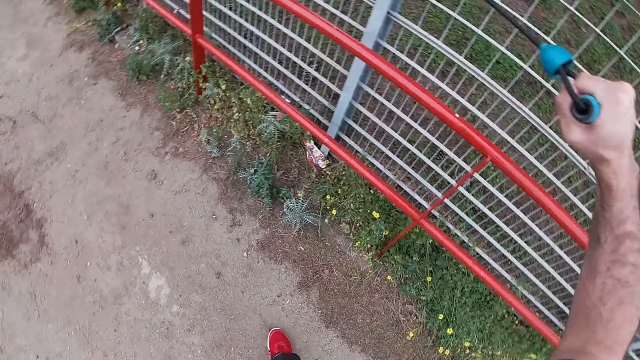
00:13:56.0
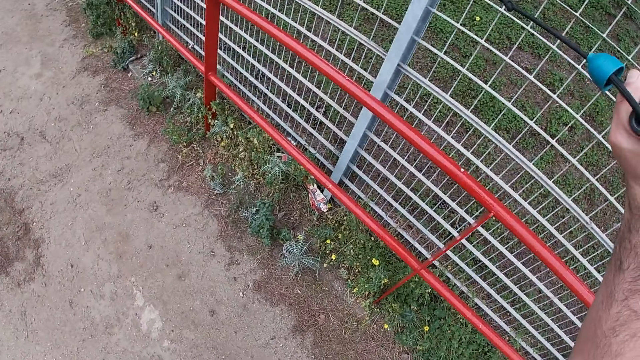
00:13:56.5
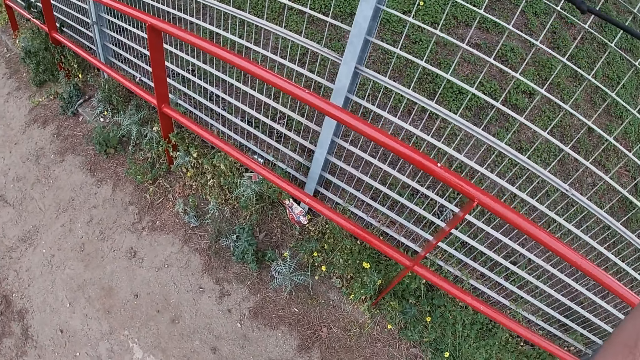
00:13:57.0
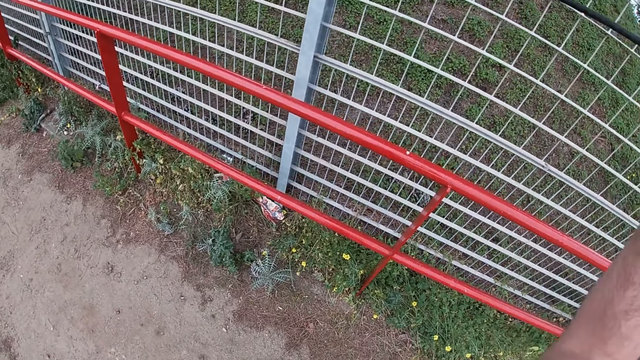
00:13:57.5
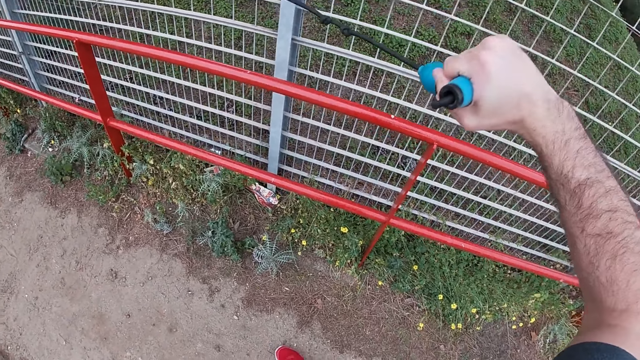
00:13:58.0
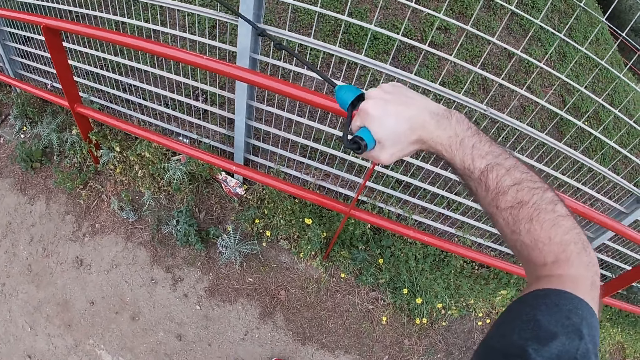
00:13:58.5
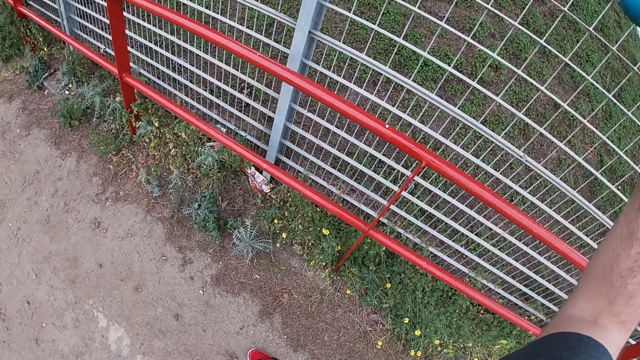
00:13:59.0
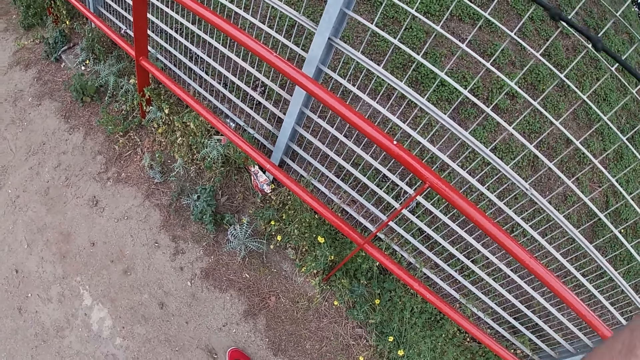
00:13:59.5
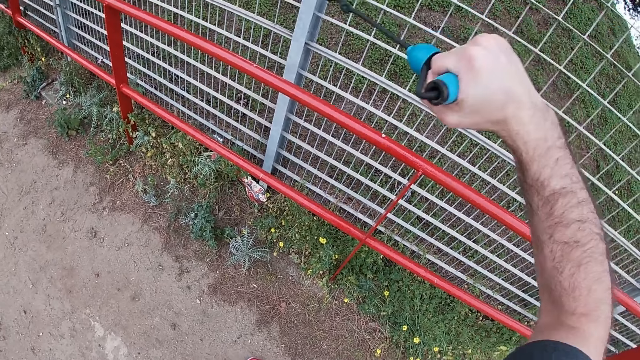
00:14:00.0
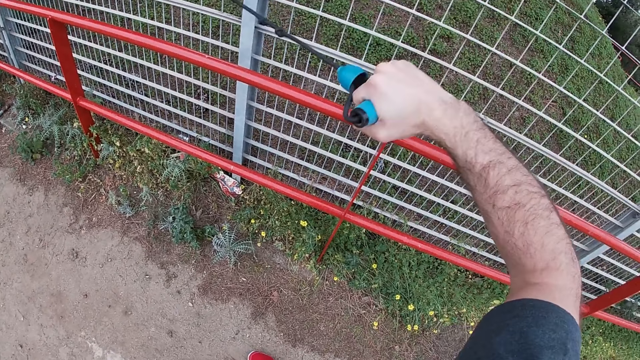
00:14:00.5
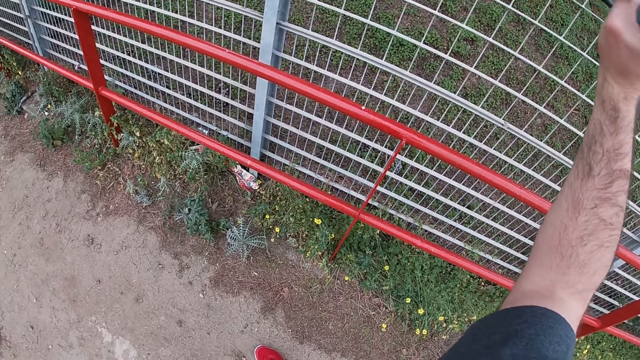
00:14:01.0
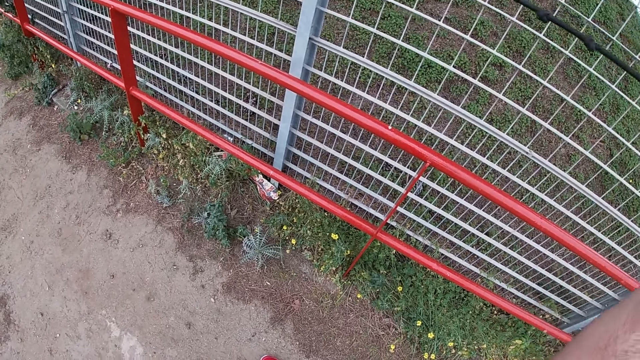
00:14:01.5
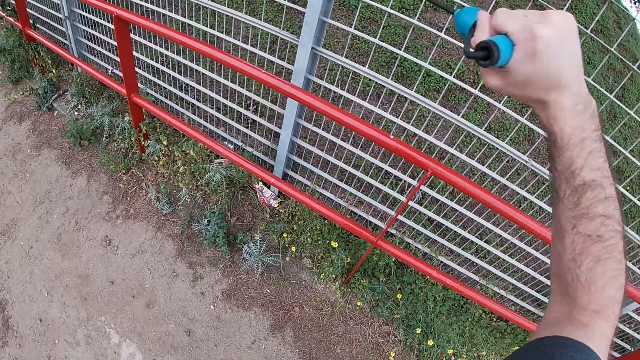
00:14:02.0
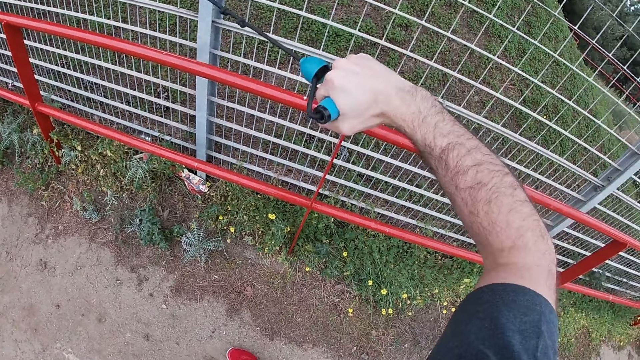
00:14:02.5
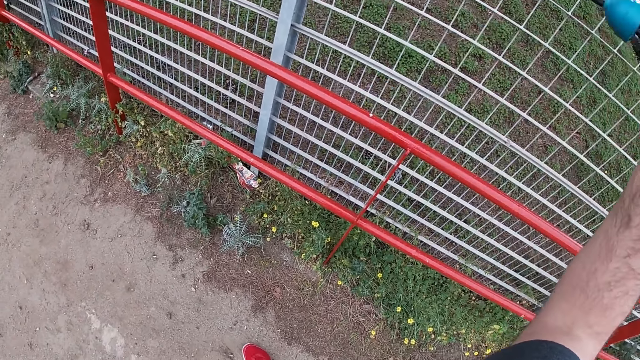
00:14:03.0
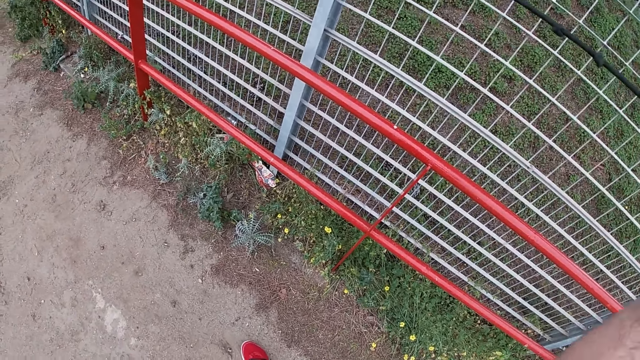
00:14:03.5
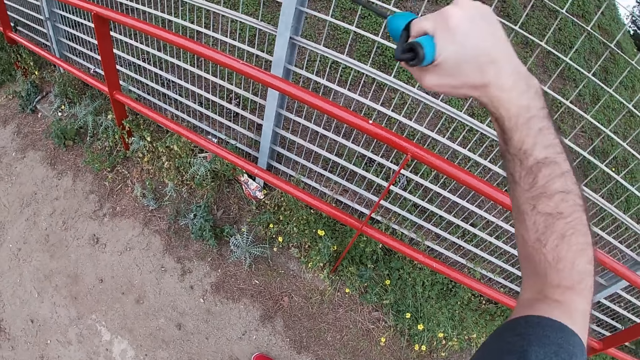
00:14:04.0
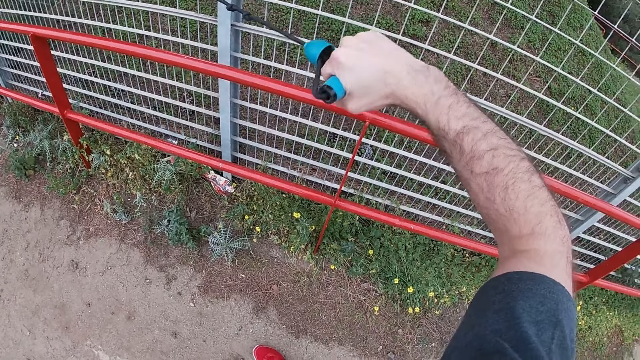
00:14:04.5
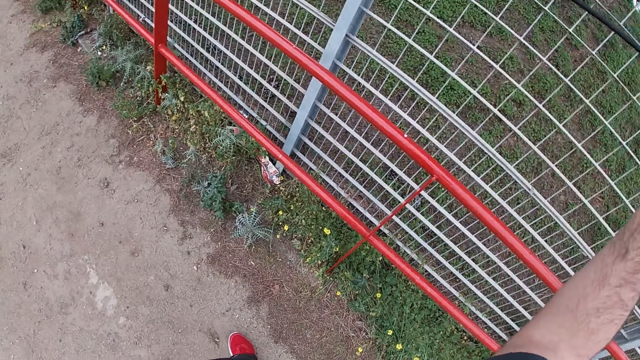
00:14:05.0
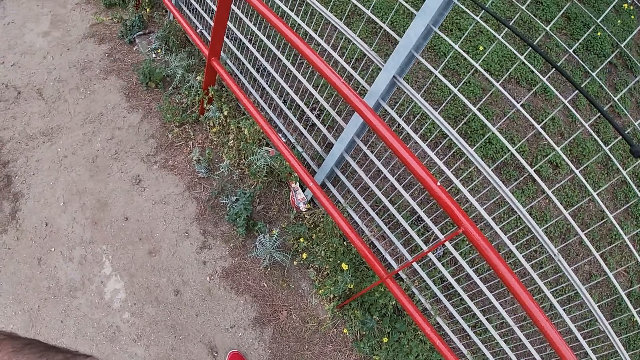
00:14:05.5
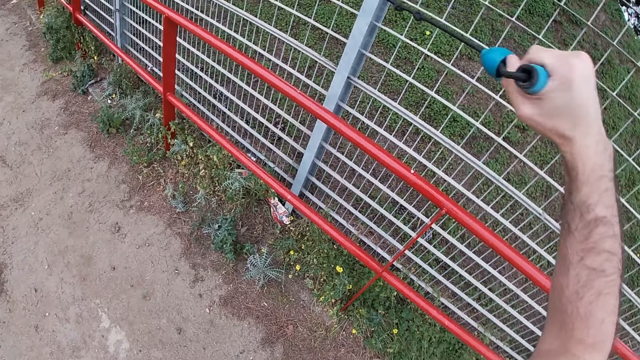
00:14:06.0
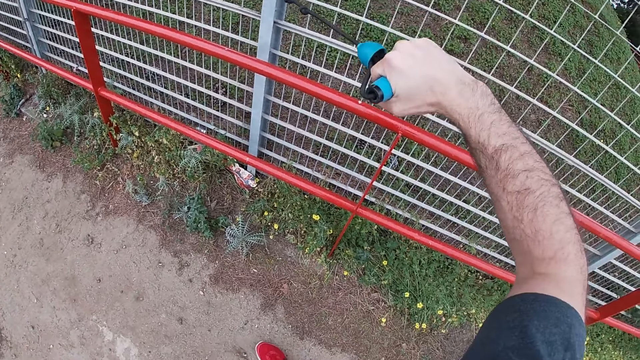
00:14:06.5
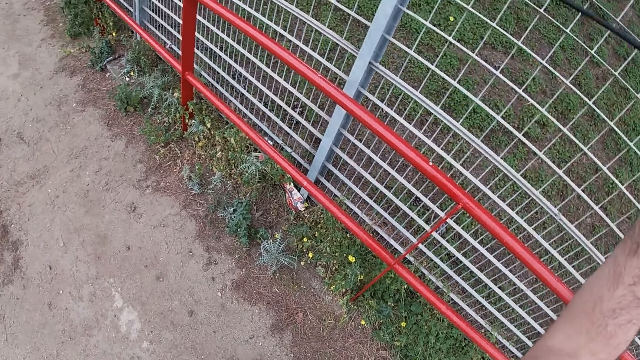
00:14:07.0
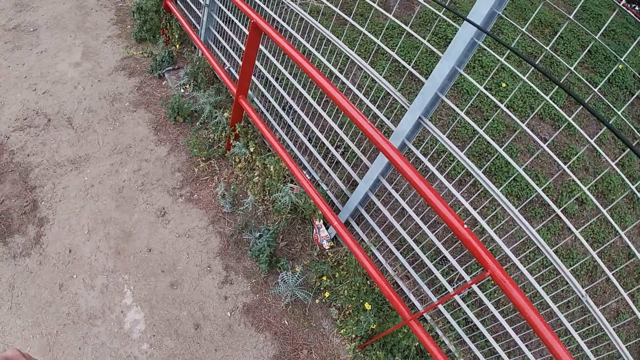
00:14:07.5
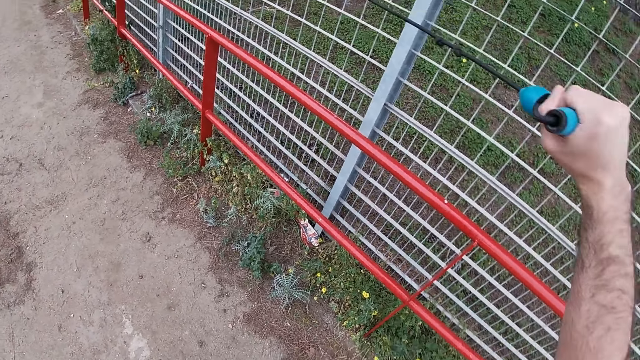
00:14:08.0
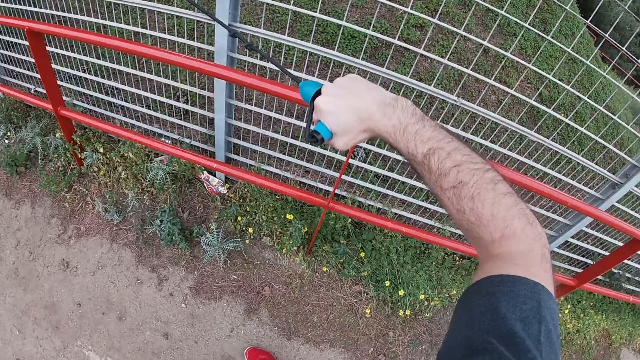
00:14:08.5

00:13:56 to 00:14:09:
The camera wearer pulls the resistance band with his right hand. He lifts the hand. He pulls the resistance band with his right hand. He pulls it again. He swings the right hand. He pulls the resistance band with his right hand. He pulls it repeatedly.

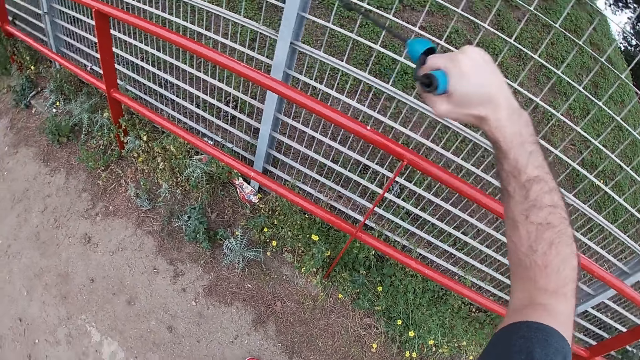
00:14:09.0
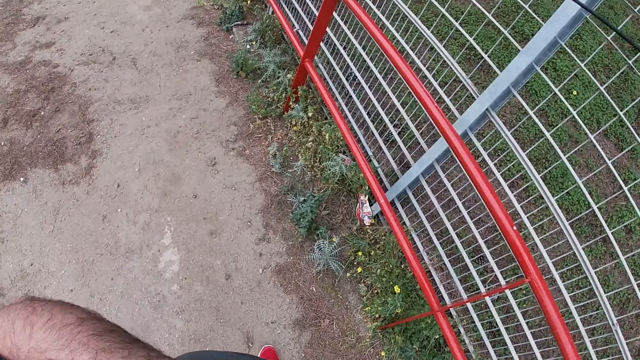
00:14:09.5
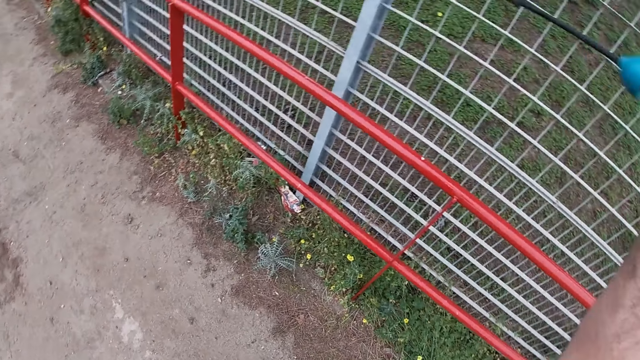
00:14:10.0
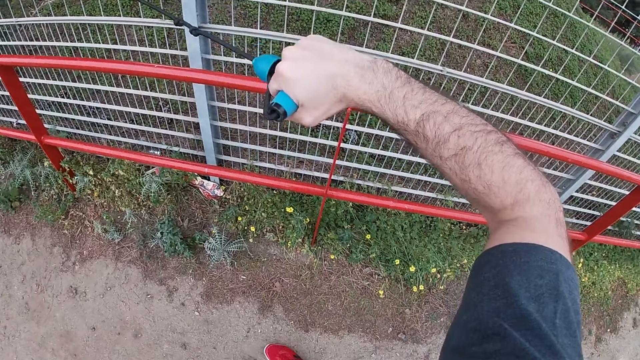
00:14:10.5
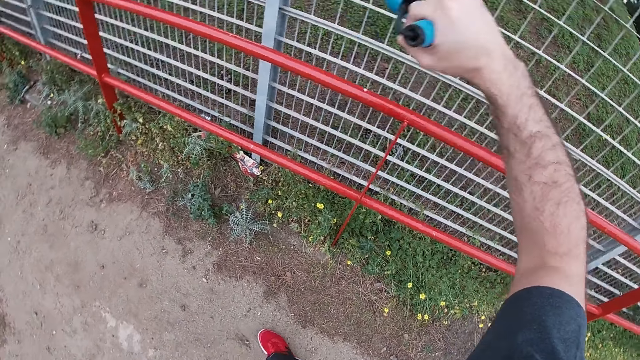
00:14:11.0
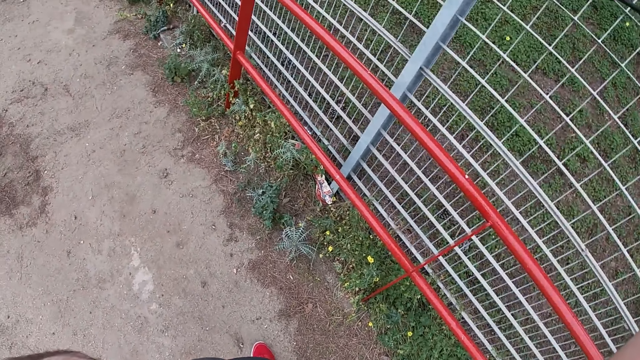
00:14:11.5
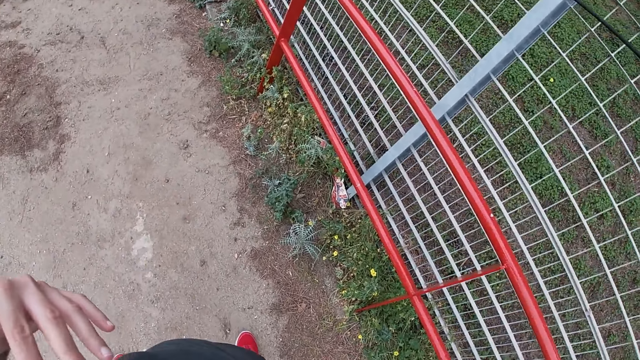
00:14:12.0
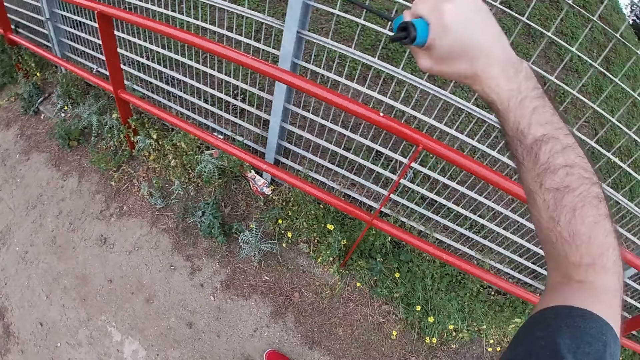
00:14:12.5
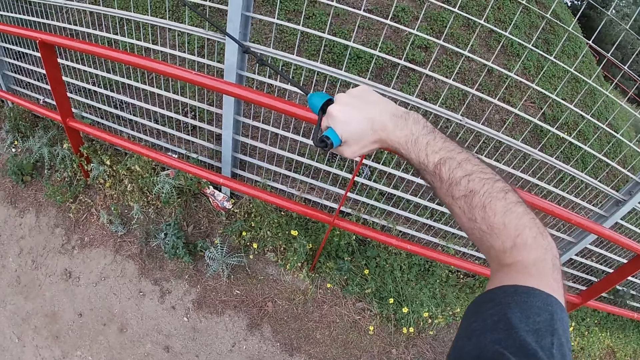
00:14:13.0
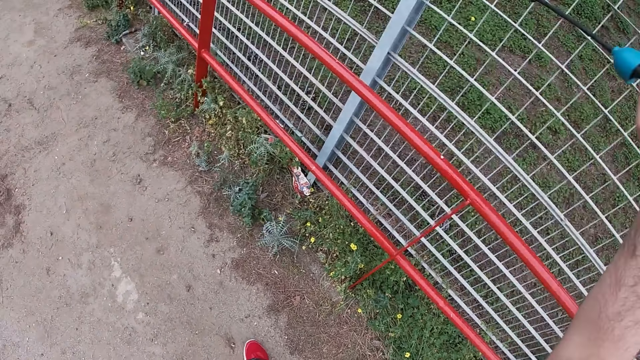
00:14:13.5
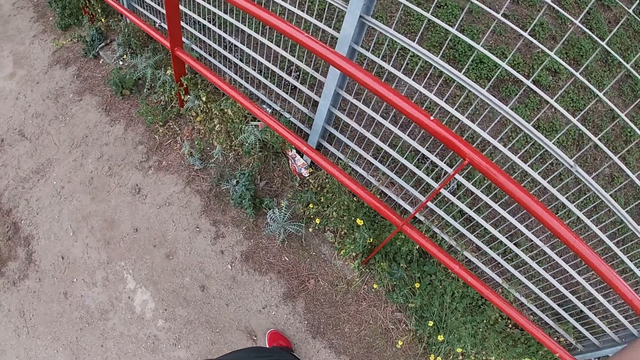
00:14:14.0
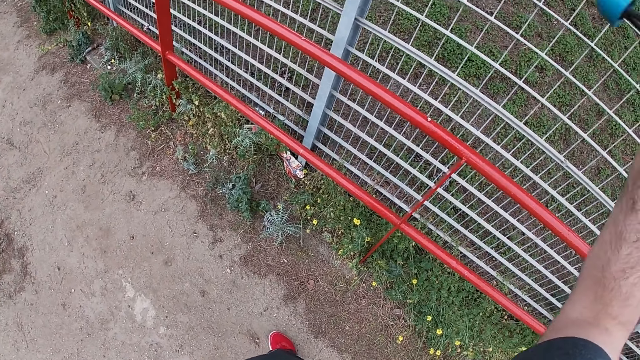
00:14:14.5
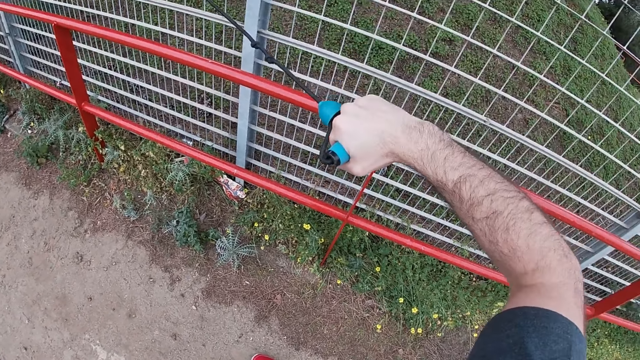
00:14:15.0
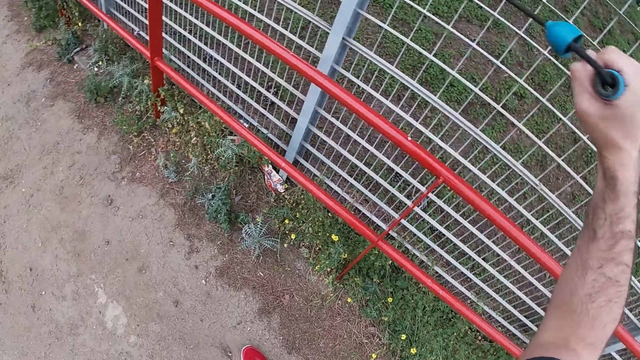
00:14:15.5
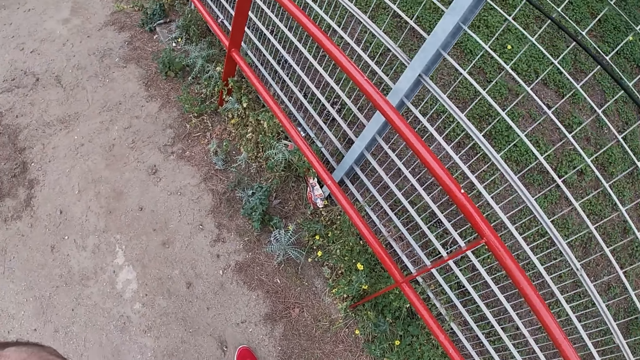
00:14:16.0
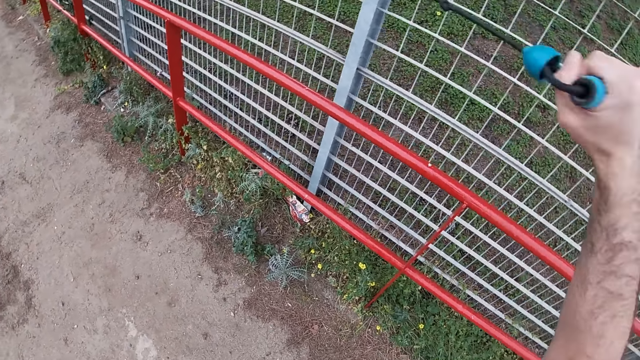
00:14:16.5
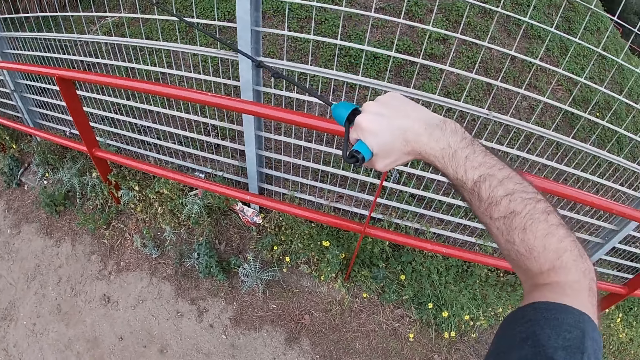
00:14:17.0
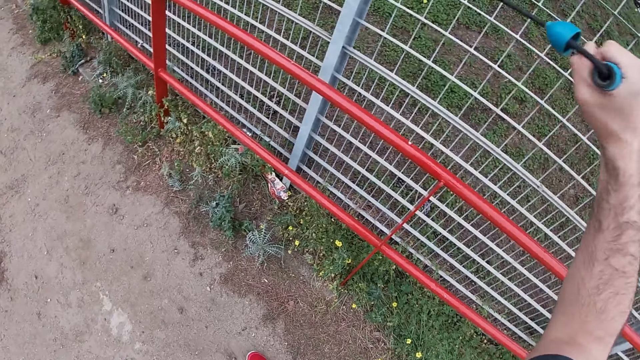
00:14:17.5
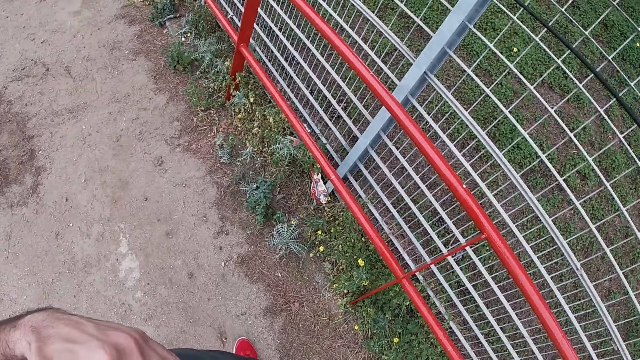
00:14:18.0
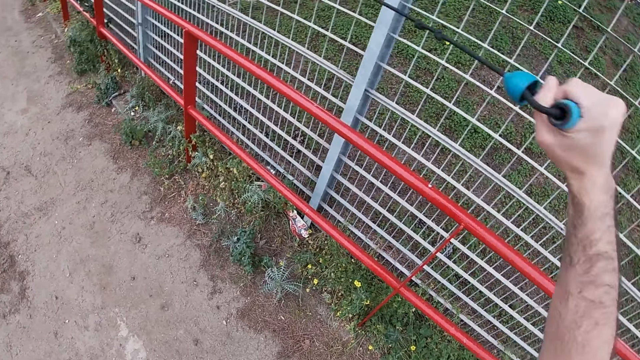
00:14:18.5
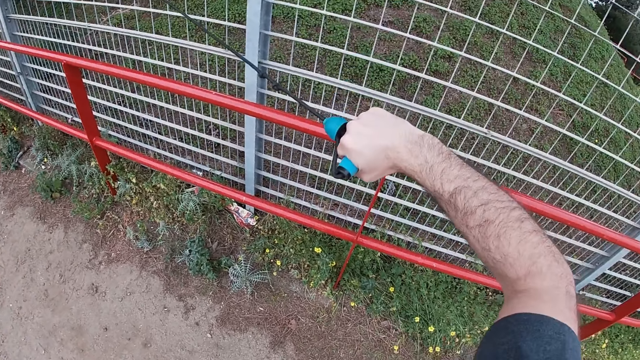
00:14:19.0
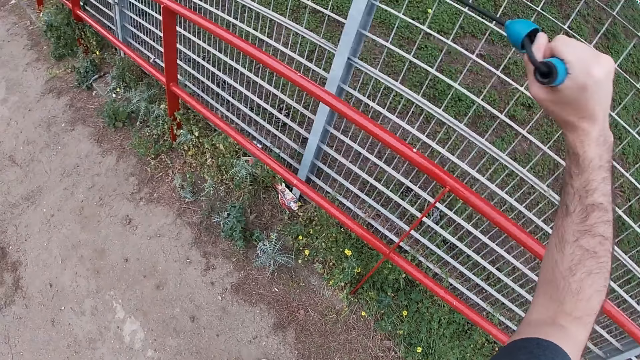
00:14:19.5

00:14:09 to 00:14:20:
The camera wearer pulls the resistance band with his right hand. He pulls it repeatedly.
